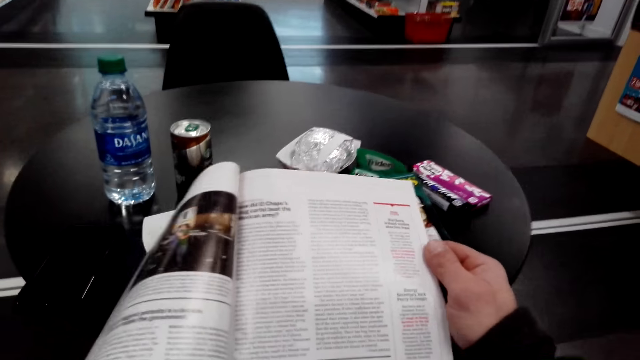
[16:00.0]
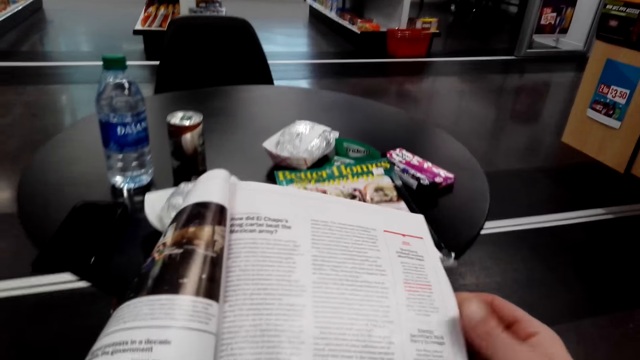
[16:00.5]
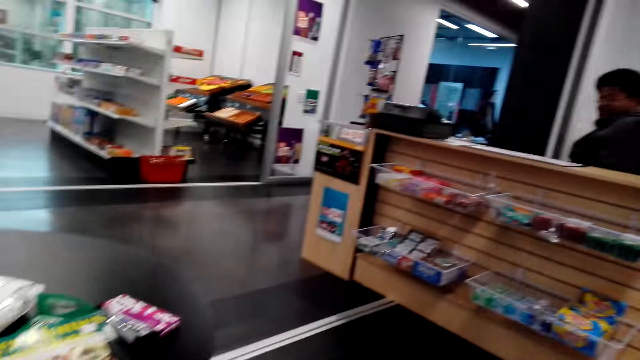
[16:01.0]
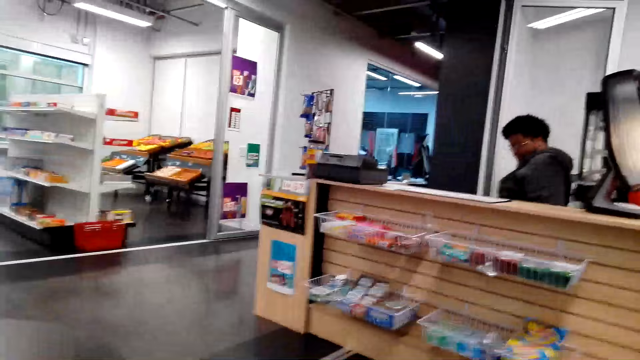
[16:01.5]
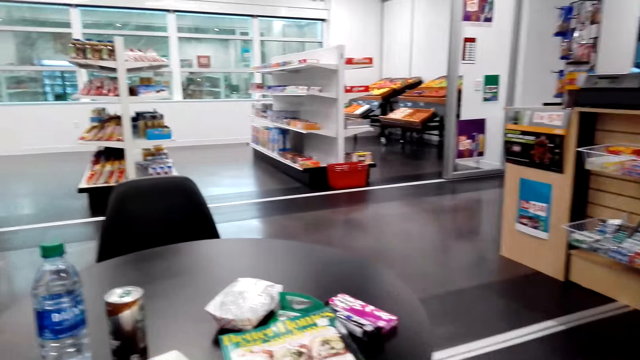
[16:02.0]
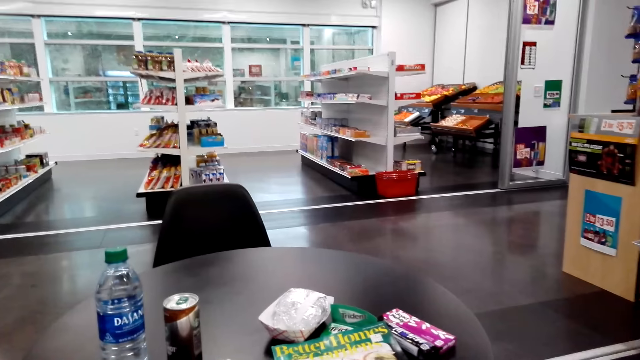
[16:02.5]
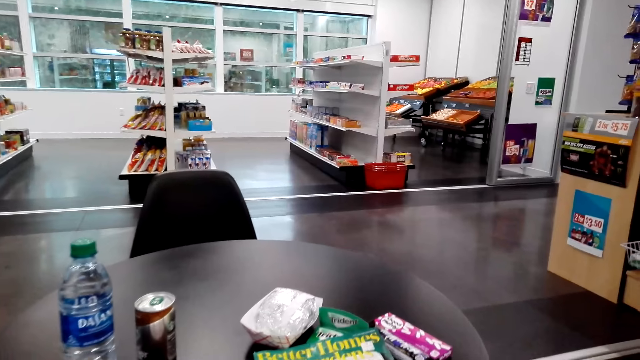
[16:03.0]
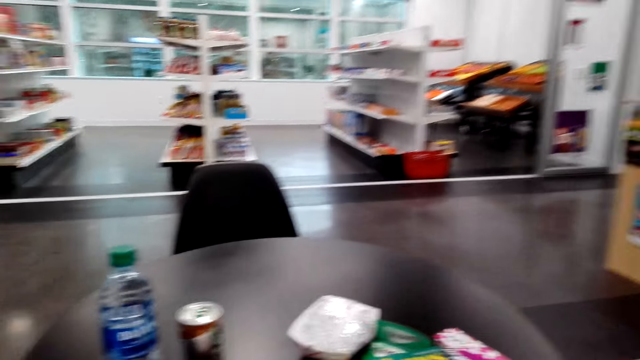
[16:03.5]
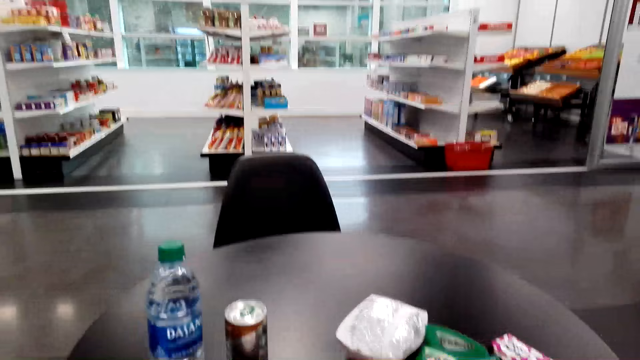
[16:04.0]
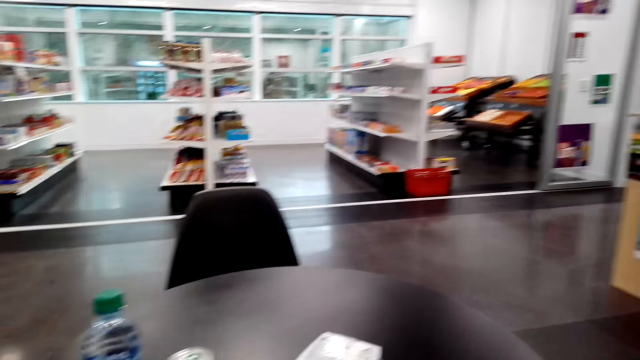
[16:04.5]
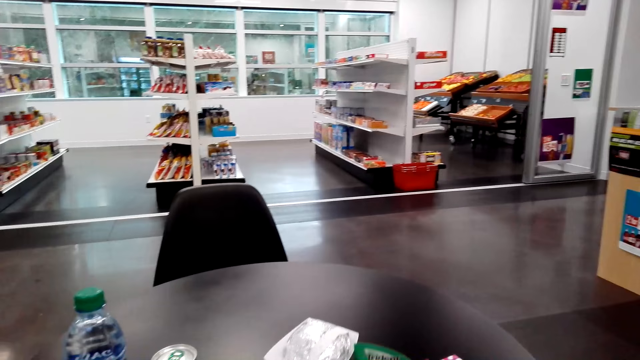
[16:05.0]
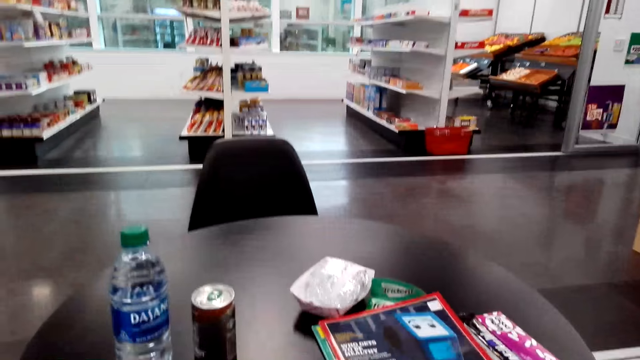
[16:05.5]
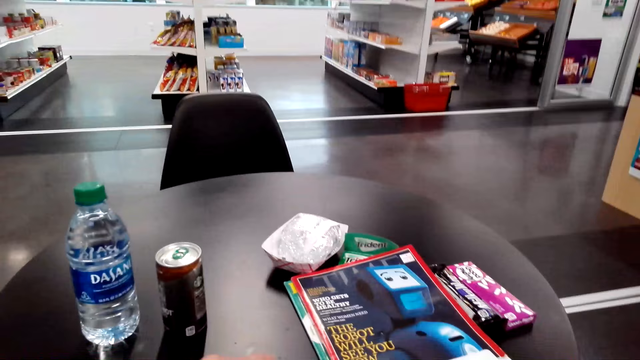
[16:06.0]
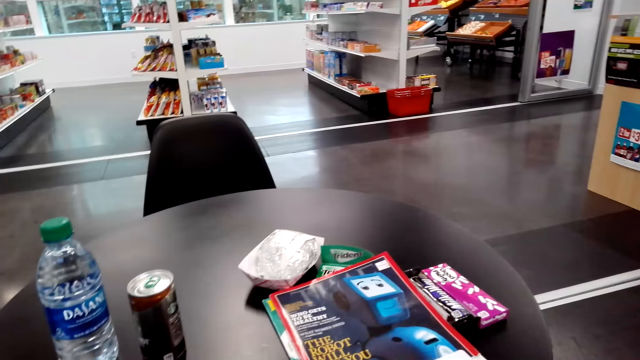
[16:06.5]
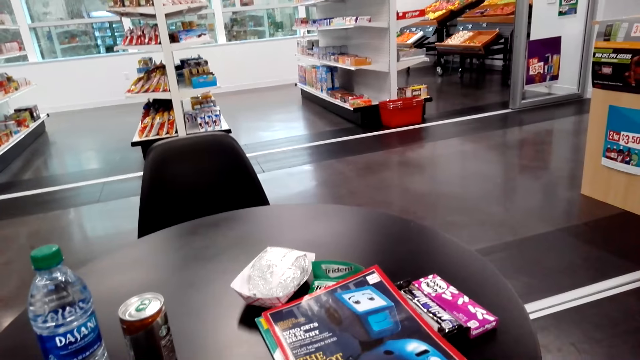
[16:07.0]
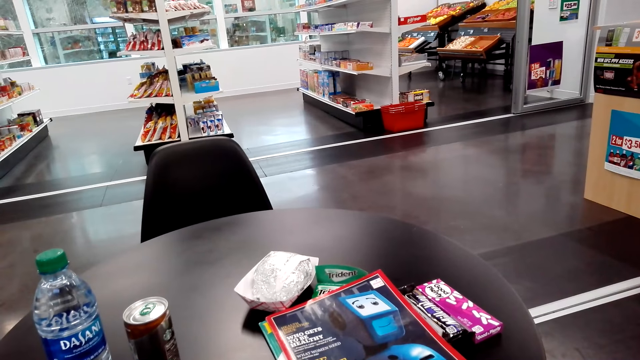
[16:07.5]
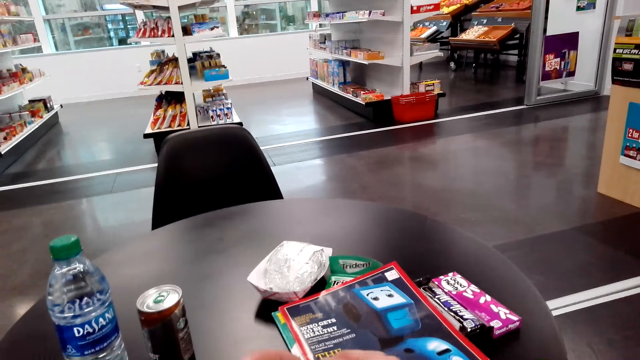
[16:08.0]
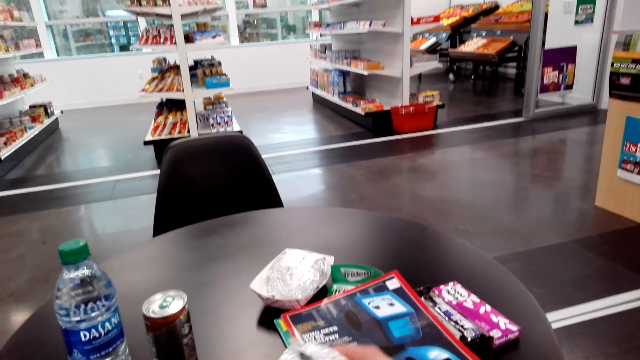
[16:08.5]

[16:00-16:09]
The camera wearer looks around the store. A person sits at the counter. The camera wearer pushes stuff on the table.

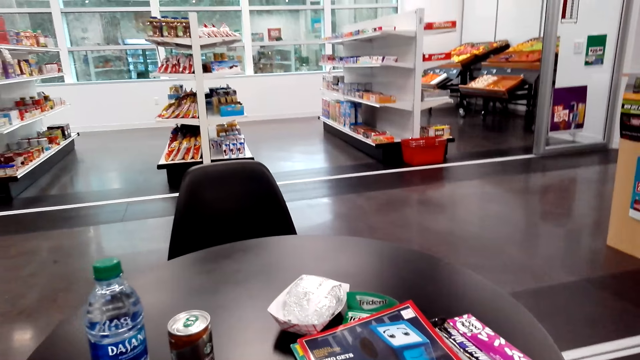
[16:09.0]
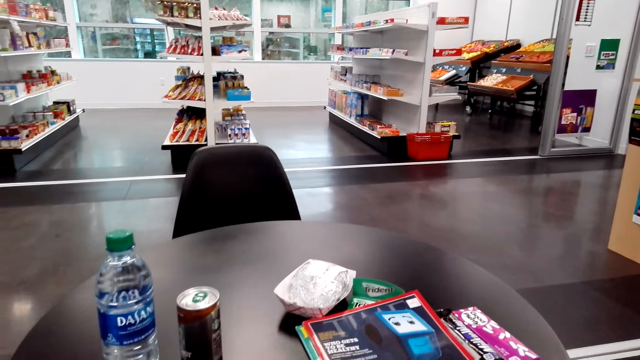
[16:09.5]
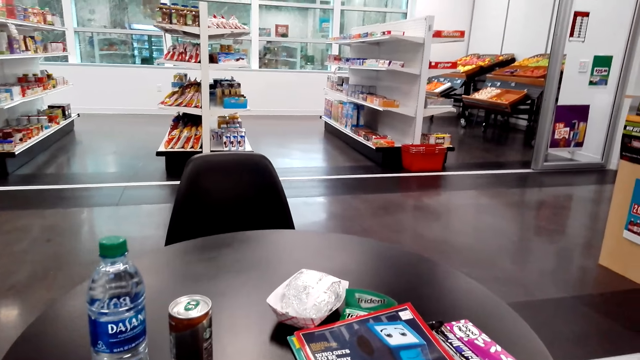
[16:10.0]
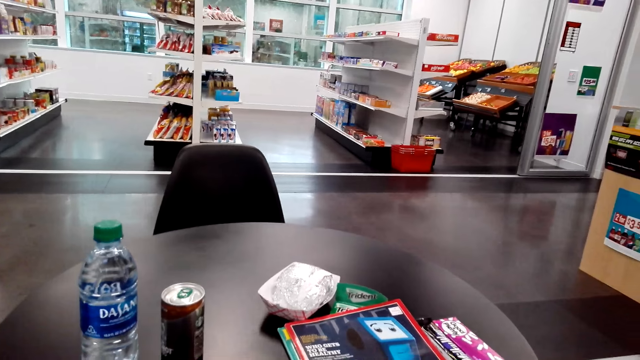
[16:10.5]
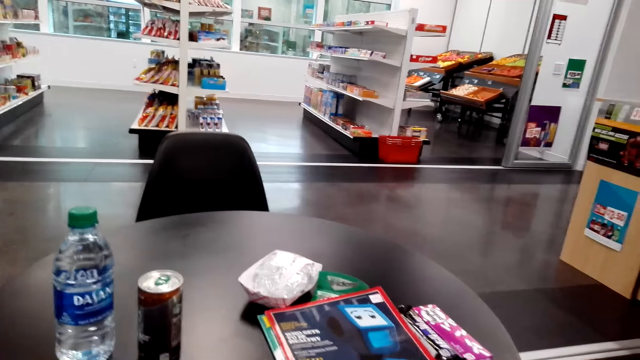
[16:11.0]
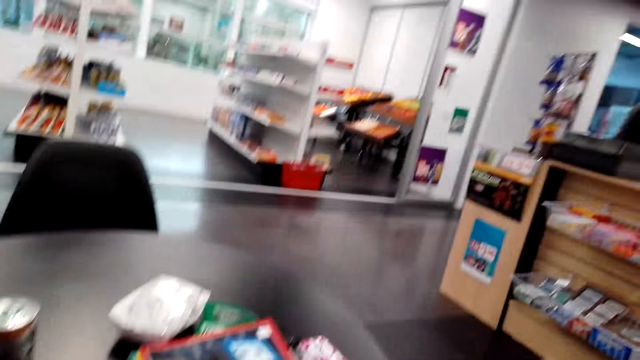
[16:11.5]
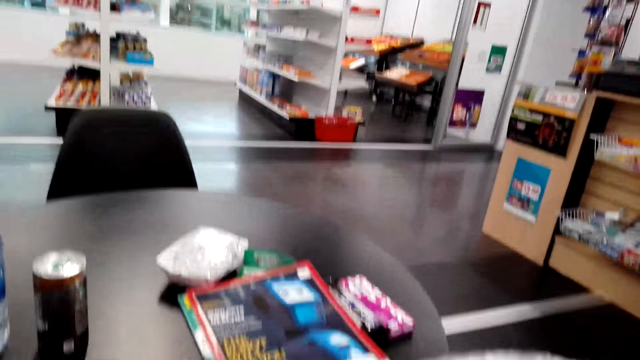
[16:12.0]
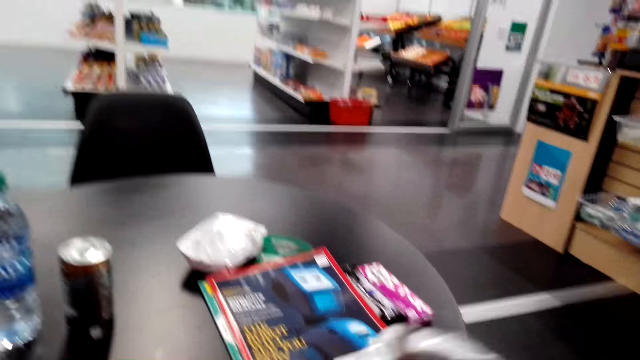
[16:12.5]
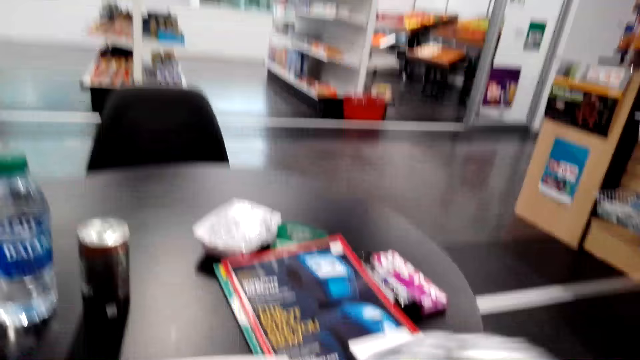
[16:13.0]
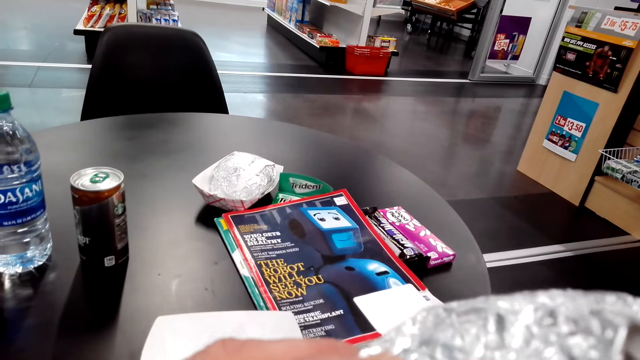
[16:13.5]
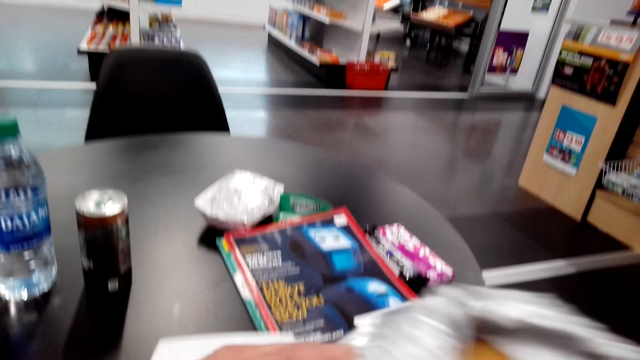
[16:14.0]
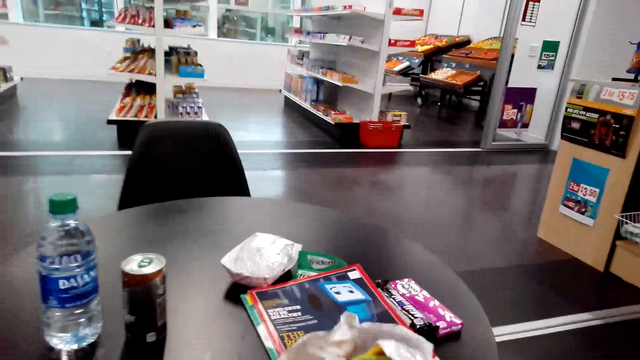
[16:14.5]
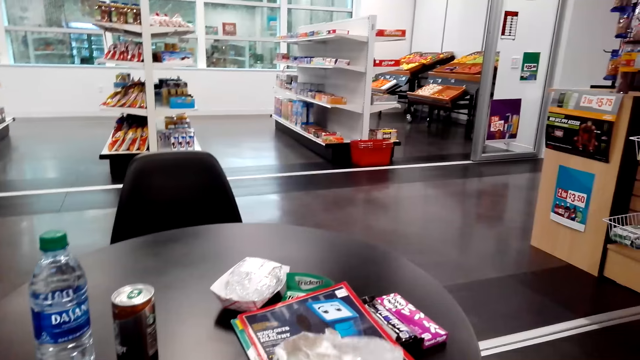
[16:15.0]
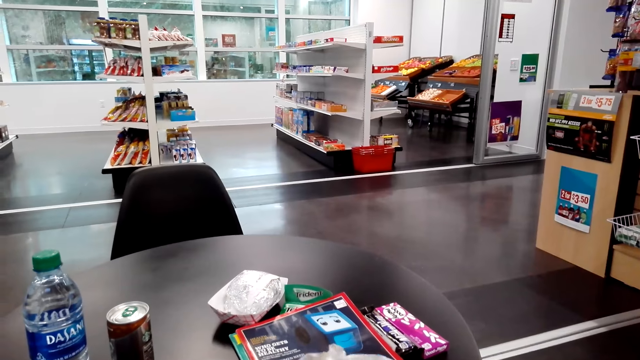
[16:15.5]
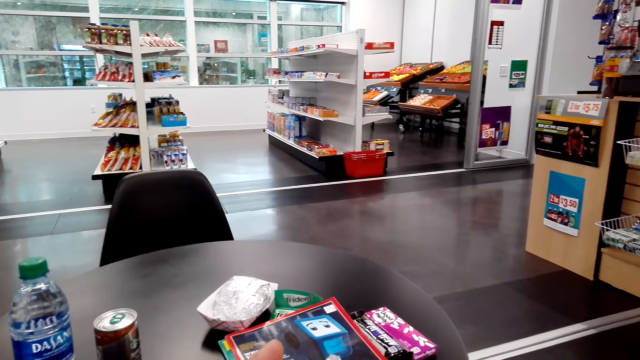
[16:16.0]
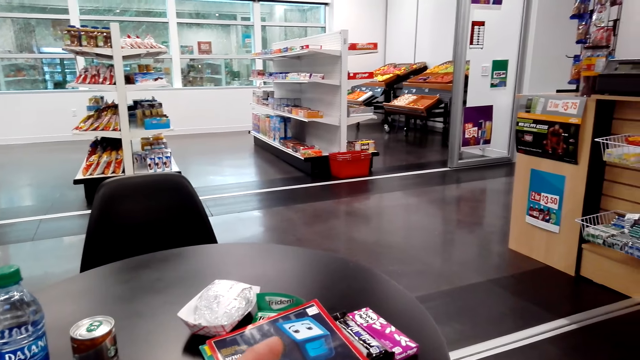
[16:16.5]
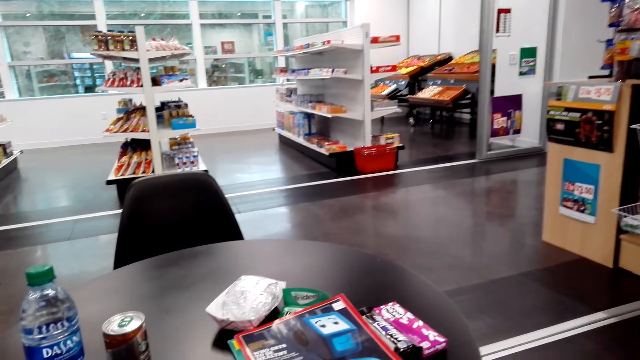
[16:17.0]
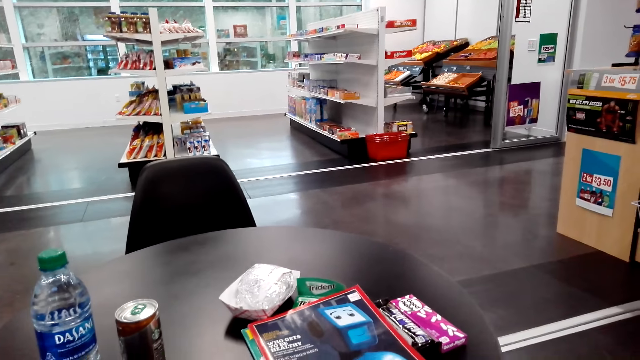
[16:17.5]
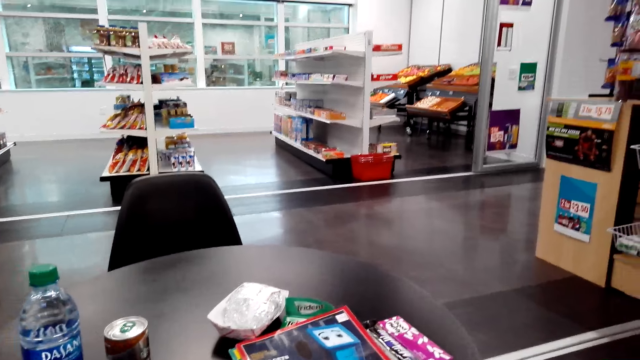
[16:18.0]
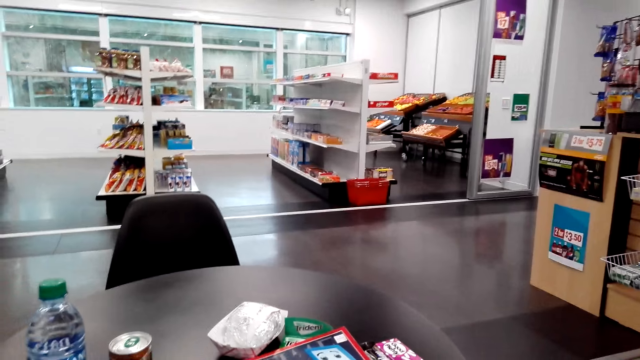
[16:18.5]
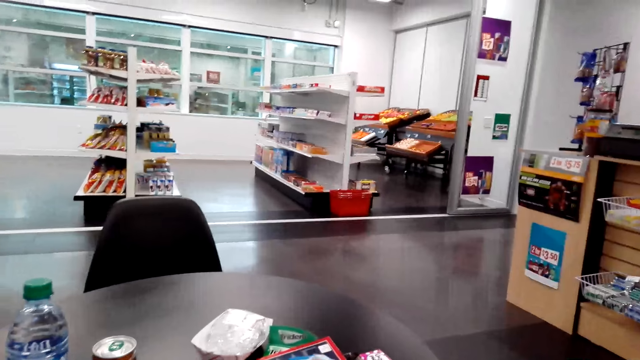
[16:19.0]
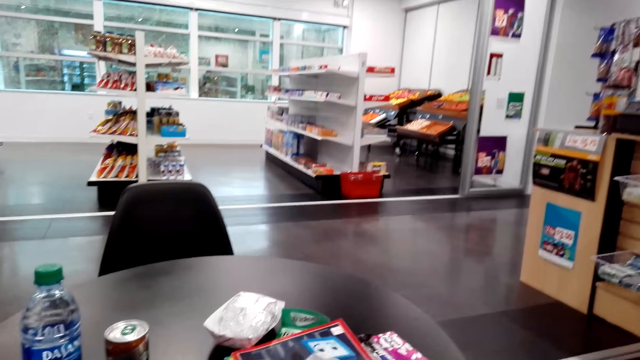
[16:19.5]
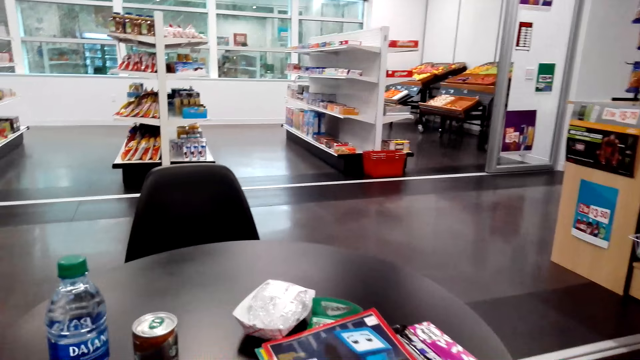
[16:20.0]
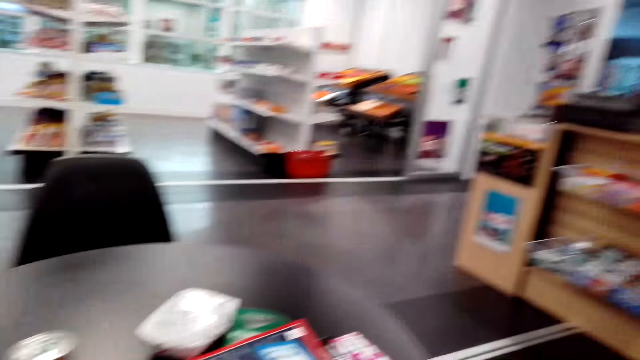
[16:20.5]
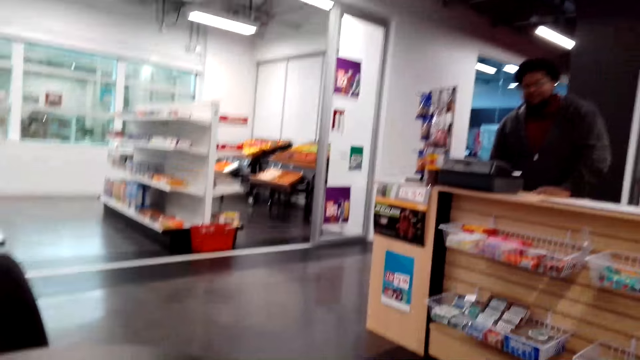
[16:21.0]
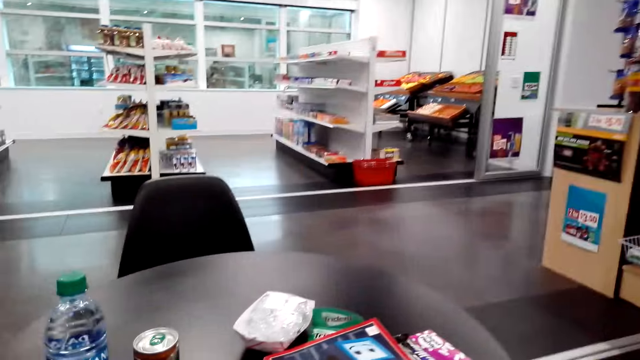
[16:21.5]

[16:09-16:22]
The camera wearer unwraps food. They do something. They eat a snack.
